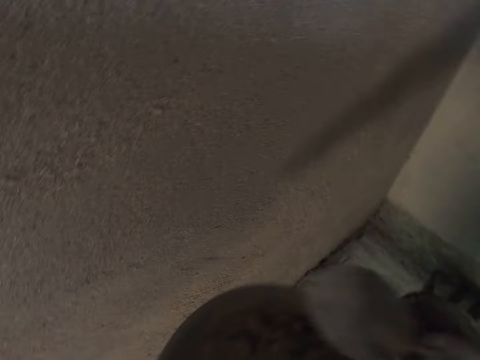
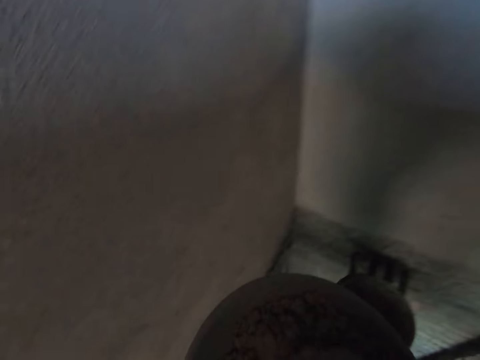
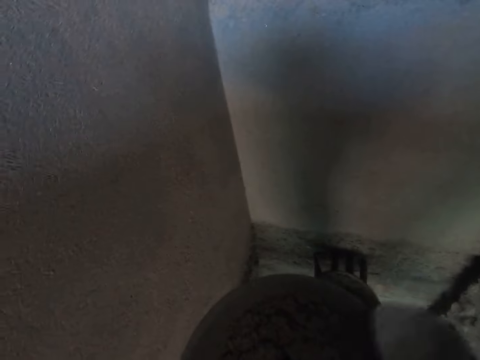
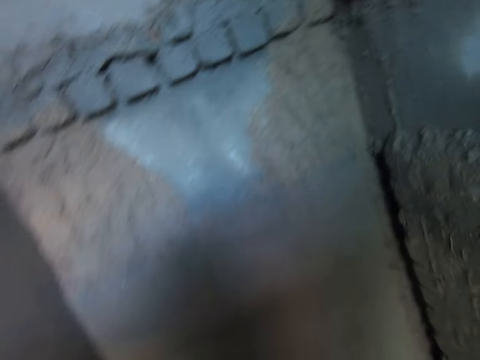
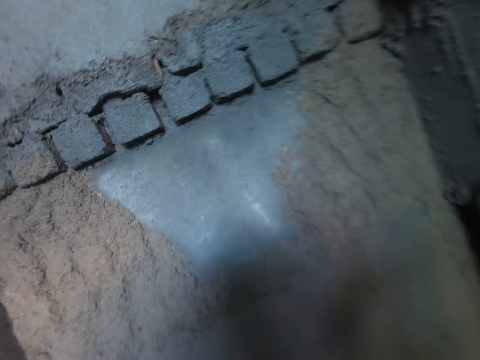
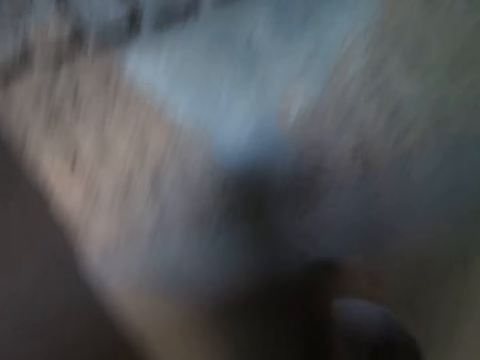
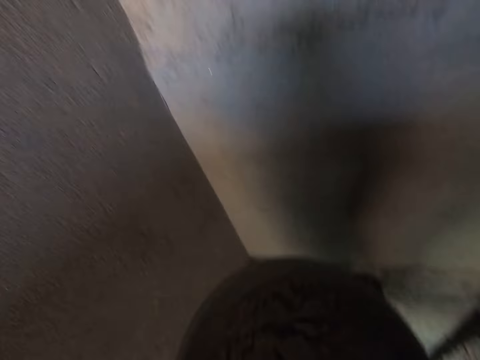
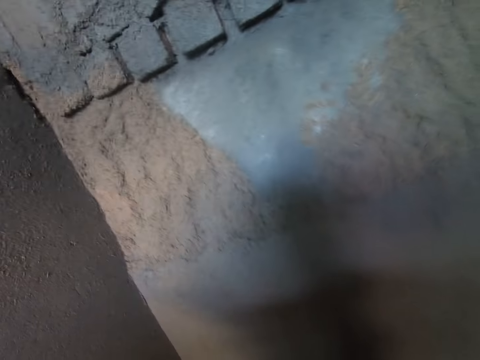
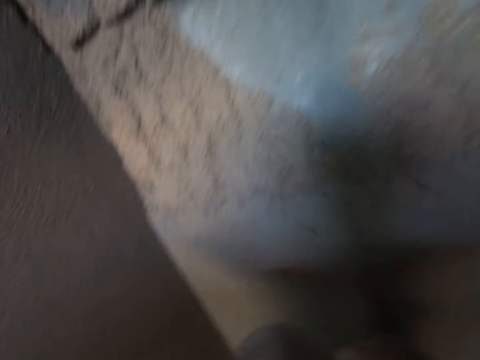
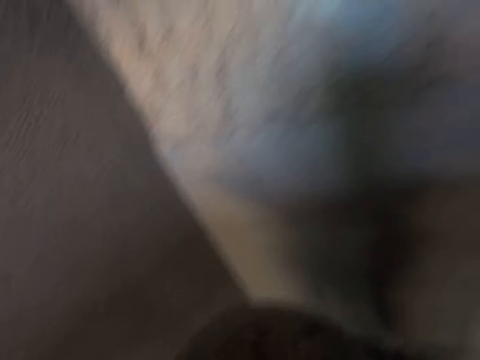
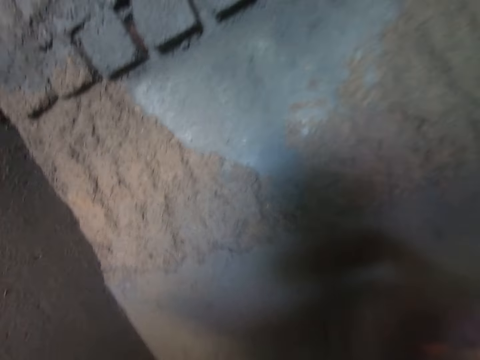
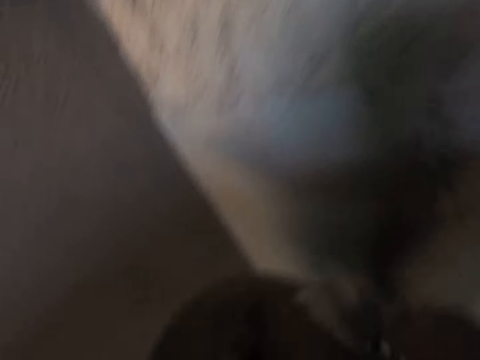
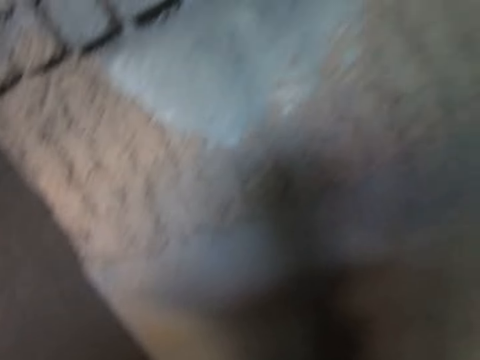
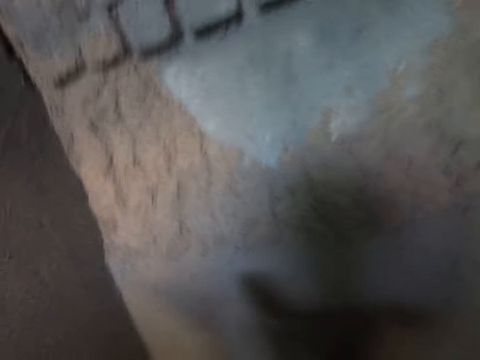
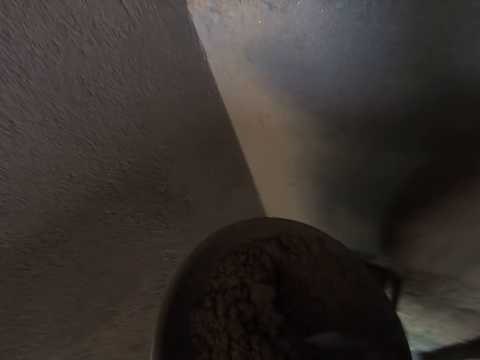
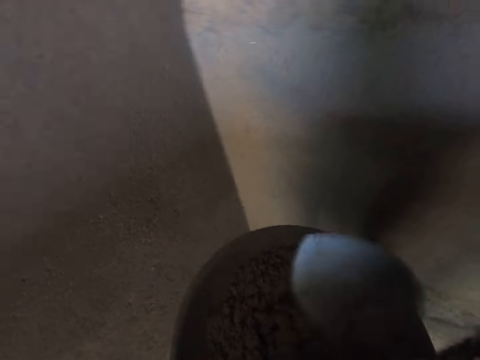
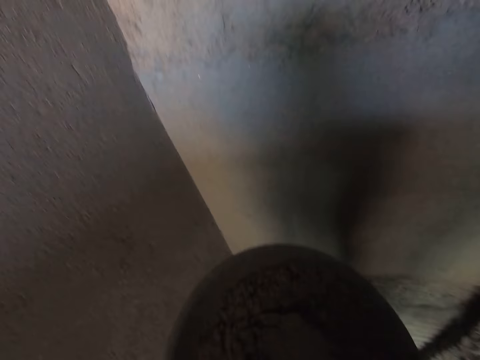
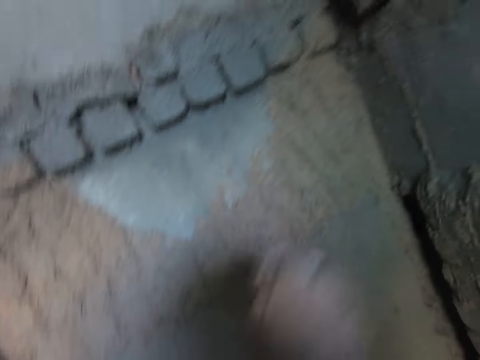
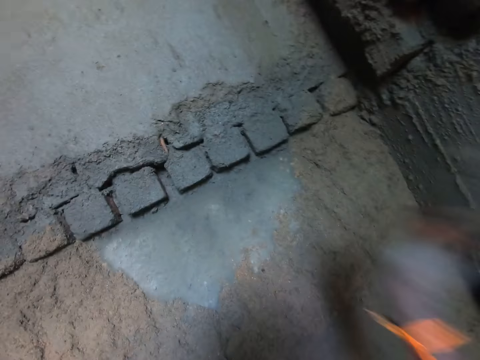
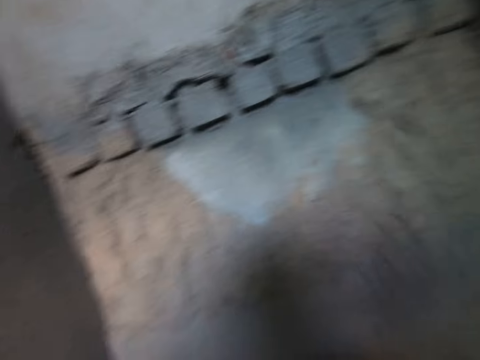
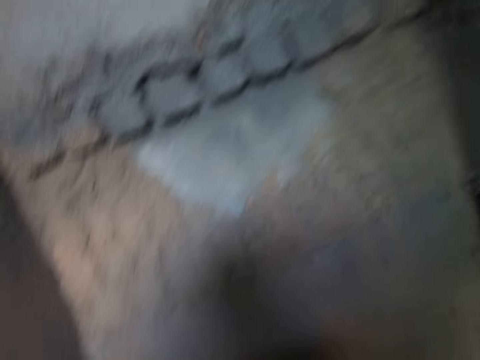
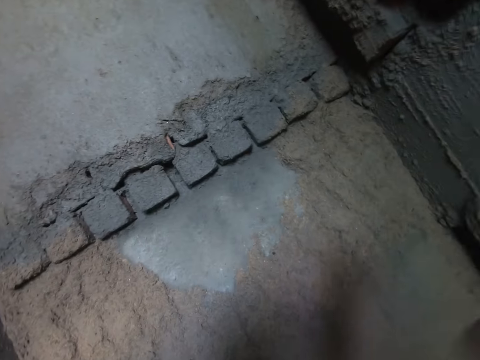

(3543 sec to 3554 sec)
The camera wearer mixes mortar in the bowl with the brick trowel in his right hand. He scoops the mortar from the bowl in his left hand with the trowel in his right hand. He splashes the mortar on the wall with the trowel in his right hand. He scoops the mortar from the bowl in his left hand with the trowel in his right hand. He splashes the mortar on the wall with the trowel in his right hand. He scoops the mortar from the bowl in his left hand with the trowel in his right hand. He splashes the mortar on the wall with the trowel in his right hand. He scoops the mortar from the bowl in his left hand with the trowel in his right hand. He splashes the mortar on the wall with the trowel in his right hand. He mixes the concrete with the brick trowel in the bowl. He scoops the mortar from the bowl in his left hand with the trowel in his right hand. He splashes the mortar on the wall with the trowel in his right hand. He scoops the concrete with the brick trowel. He throws the concrete on the wall with the brick trowel.

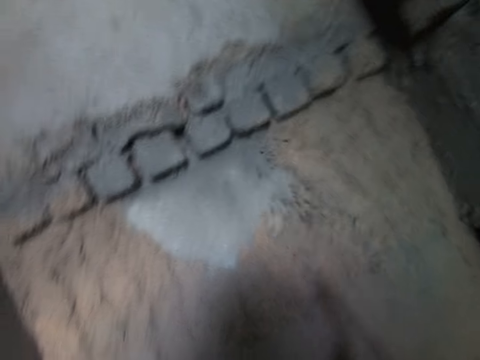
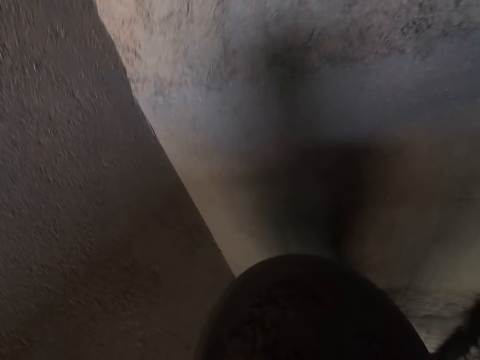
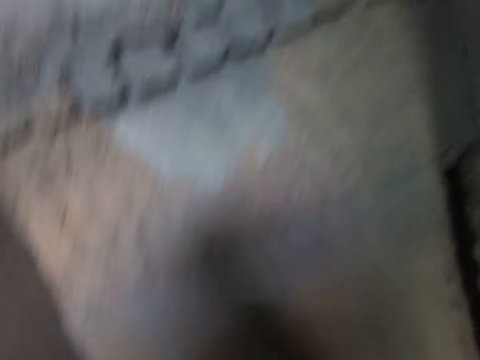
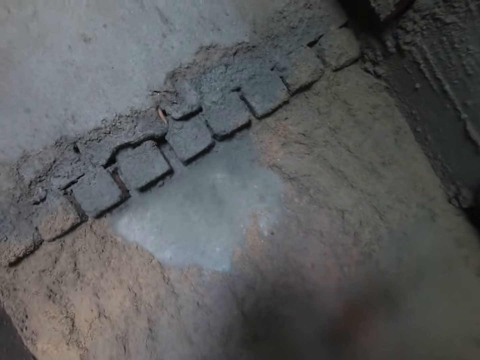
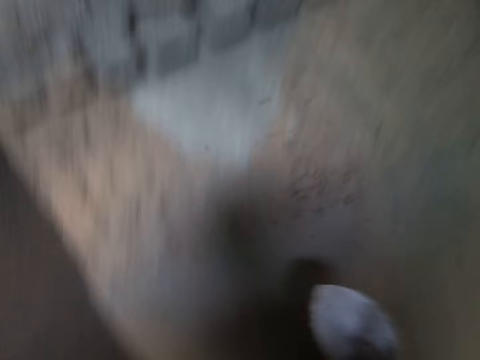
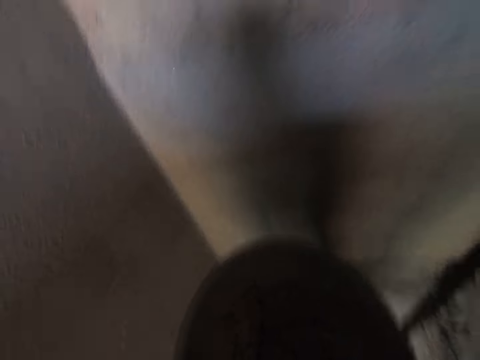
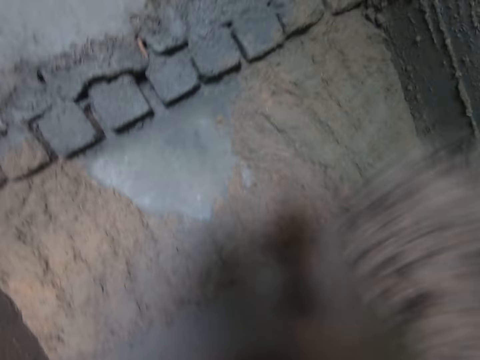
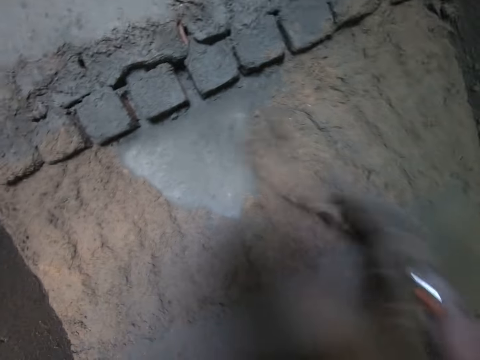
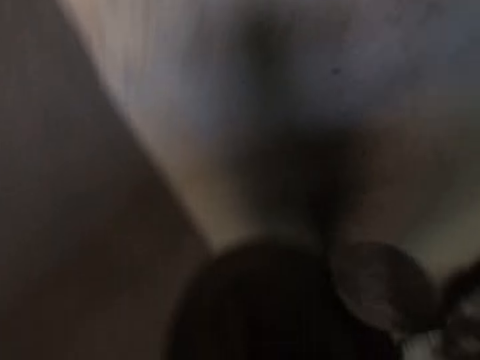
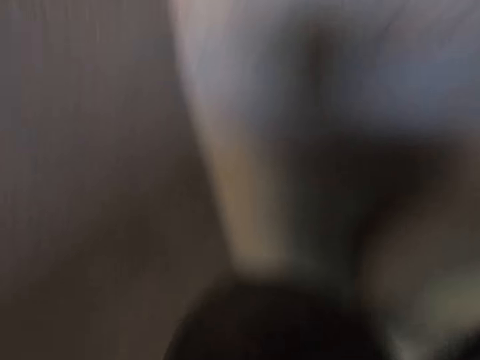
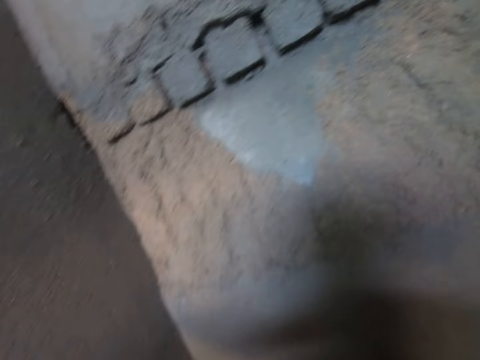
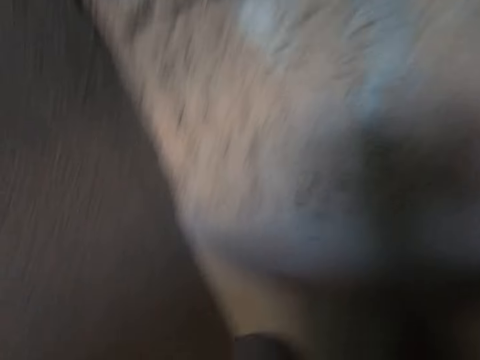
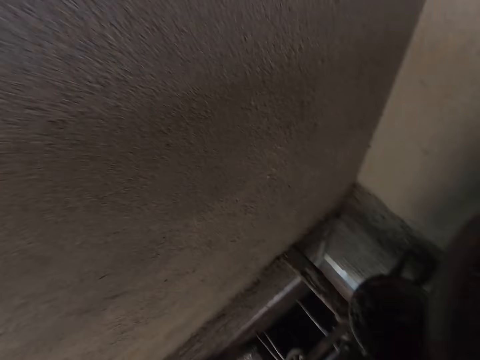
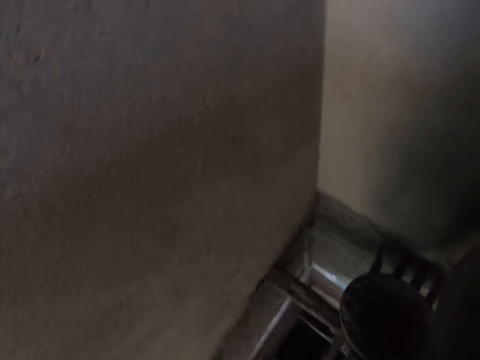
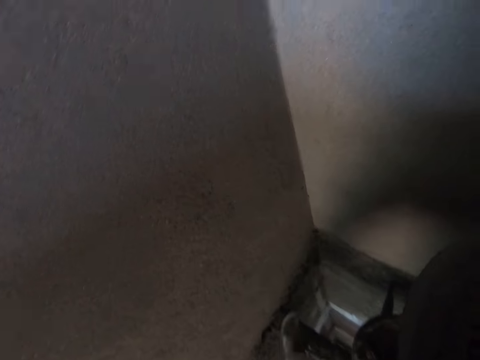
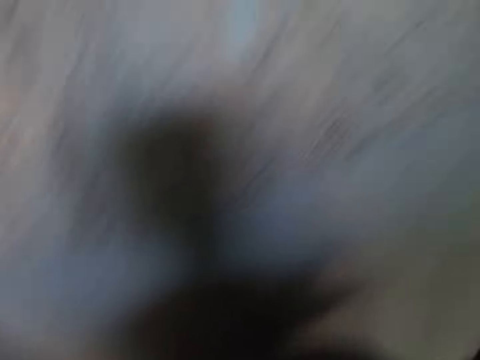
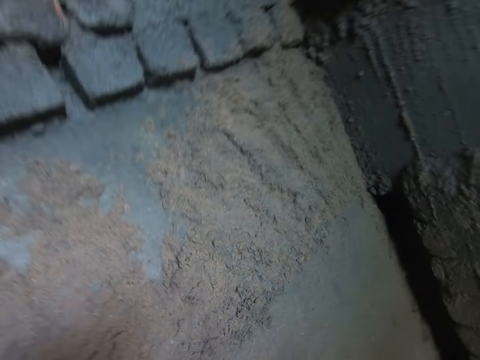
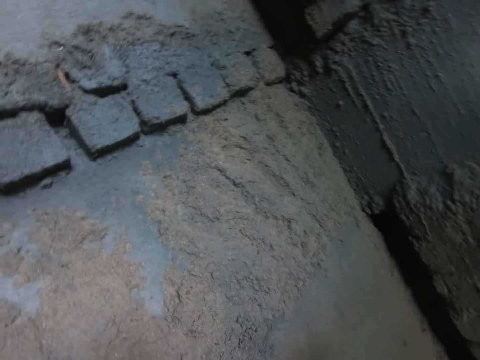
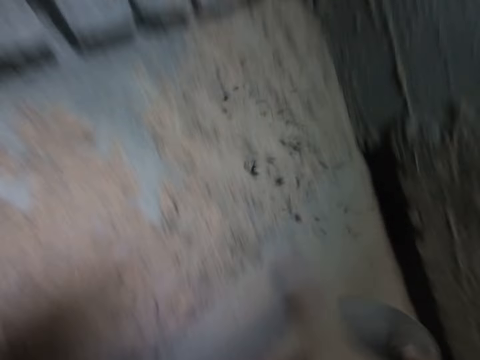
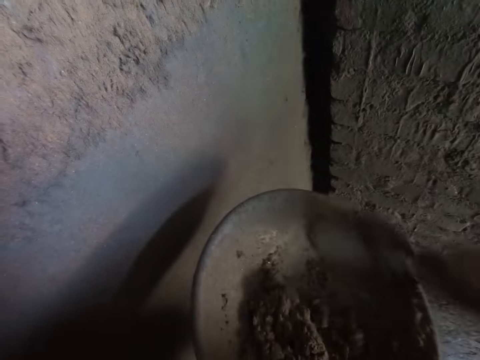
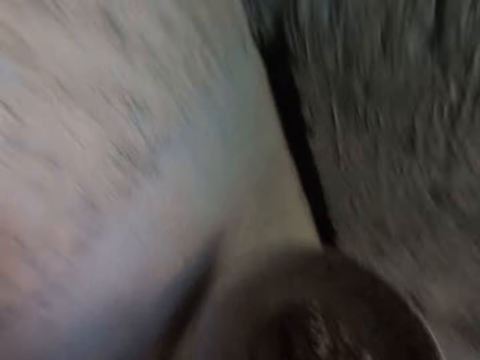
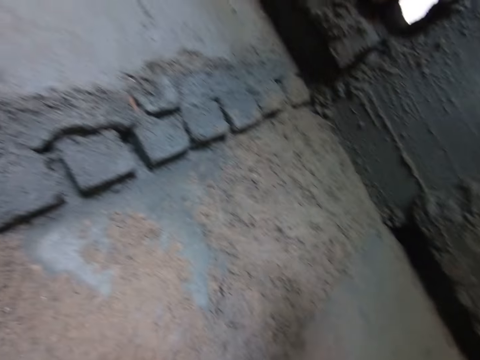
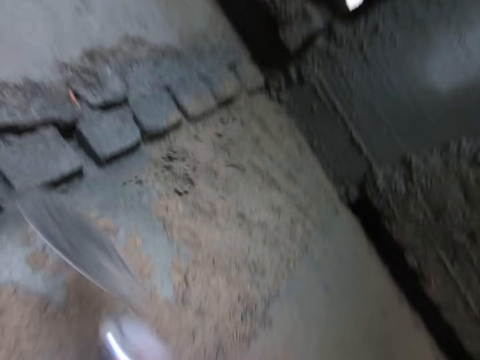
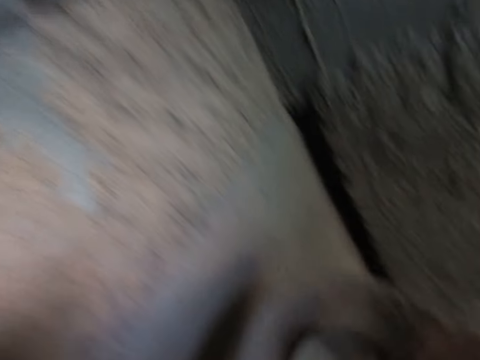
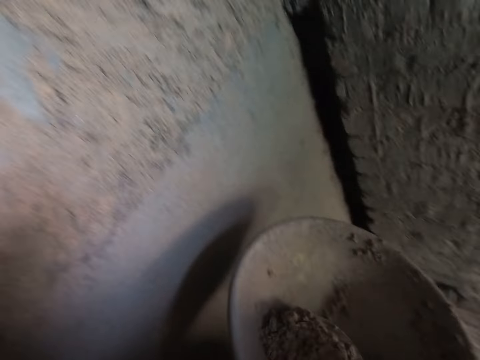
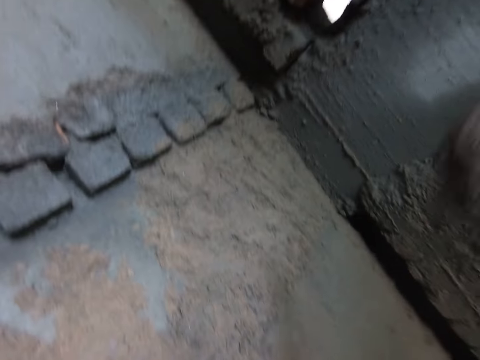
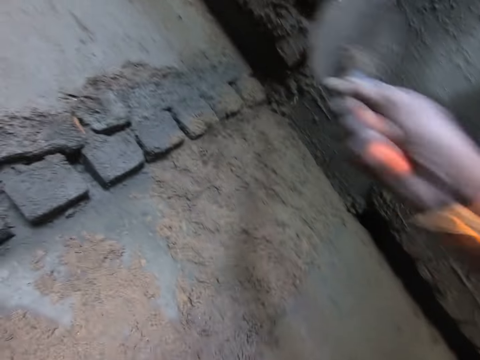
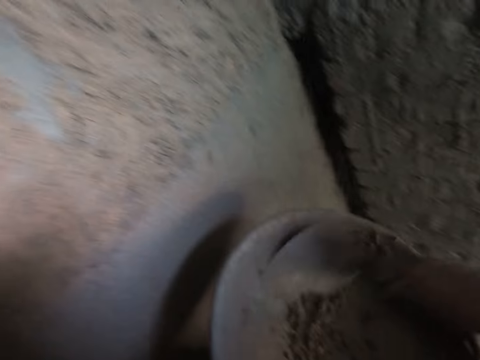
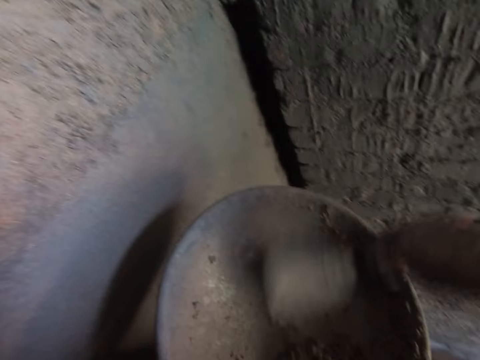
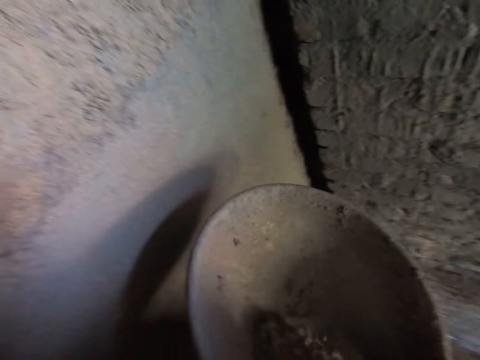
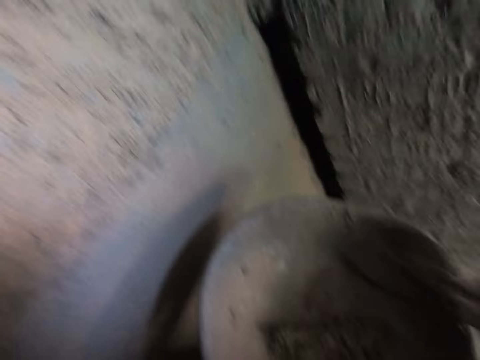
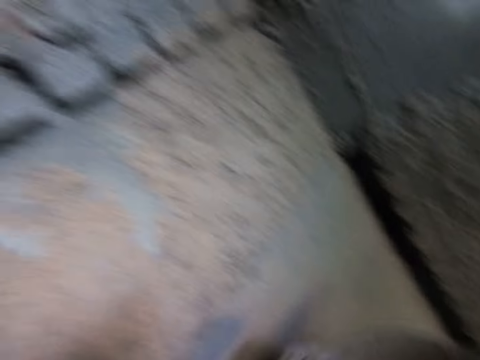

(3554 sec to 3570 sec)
The camera wearer splashes the mortar or concrete on the wall with the brick trowel in his right hand. He scoops the mortar from the bowl in his left hand with the trowel in his right hand. He splashes the mortar on the wall with the trowel in his right hand. He scoops the mortar from the bowl in his left hand with the trowel in his right hand. He splashes the mortar on the wall with the trowel in his right hand. He scoops the mortar from the bowl in his left hand with the trowel in his right hand. He splashes the mortar on the wall with the trowel in his right hand. He scoops the concrete with the brick trowel. He splashes the mortar on the wall with the trowel in his right hand. He scoops the mortar from the bowl in his left hand with the trowel in his right hand. He splashes the mortar on the wall with the trowel in his right hand. He scoops the mortar from the bowl in his left hand with the trowel in his right hand. He splashes the mortar on the wall with the trowel in his right hand. He scrapes the mortar in the bowl with the trowel in his right hand. He scoops the mortar from the bowl in his left hand with the trowel in his right hand.
